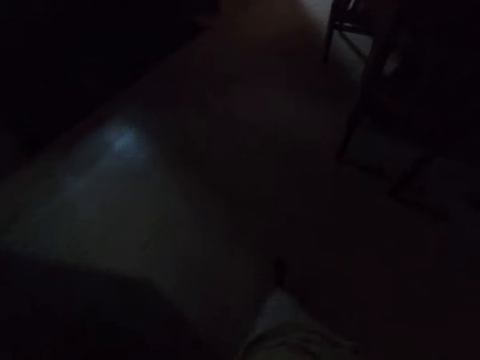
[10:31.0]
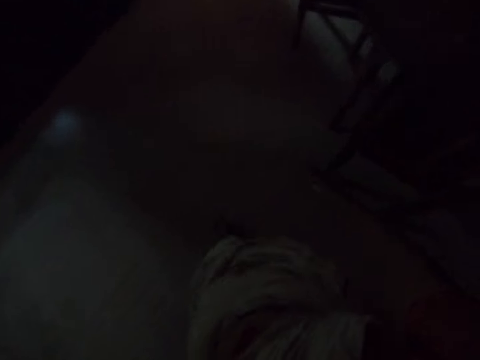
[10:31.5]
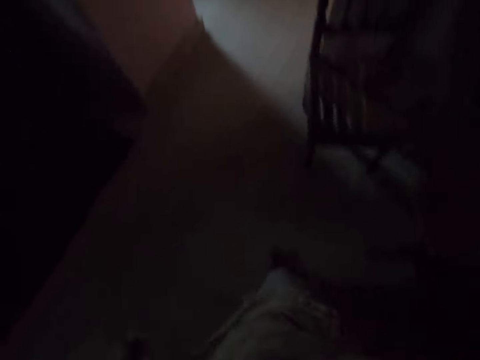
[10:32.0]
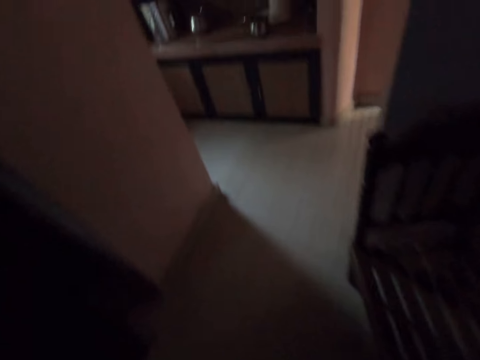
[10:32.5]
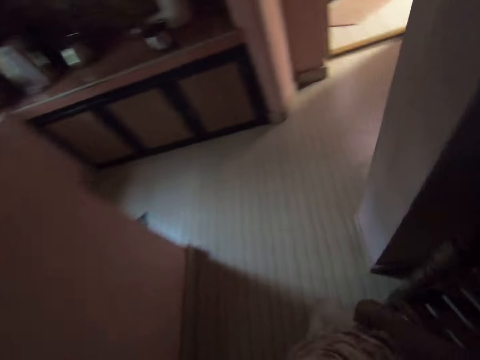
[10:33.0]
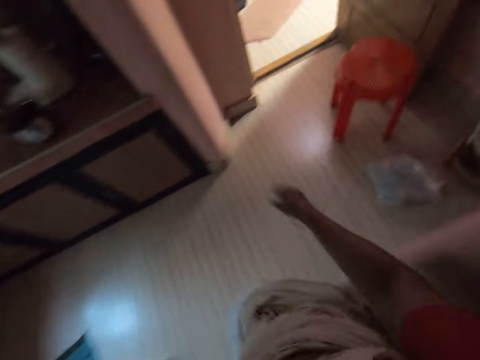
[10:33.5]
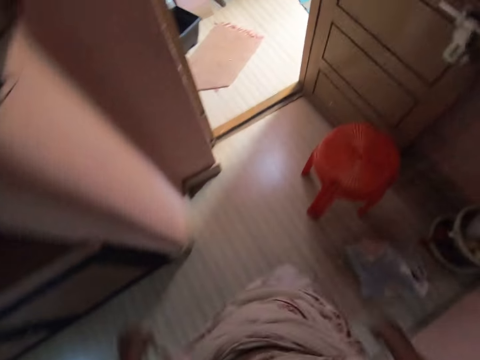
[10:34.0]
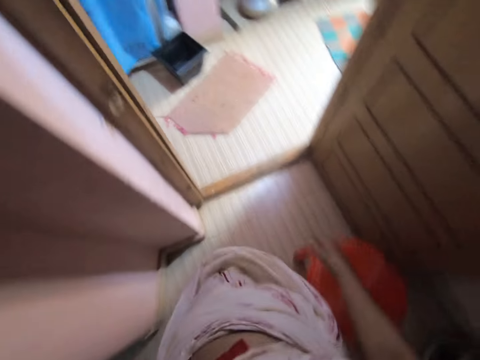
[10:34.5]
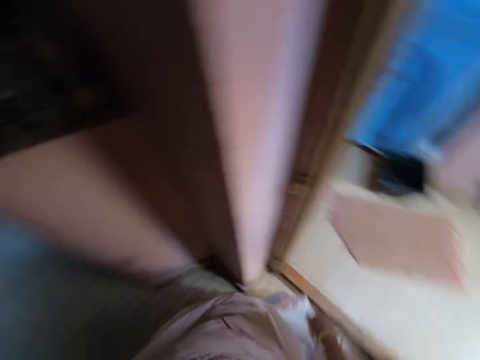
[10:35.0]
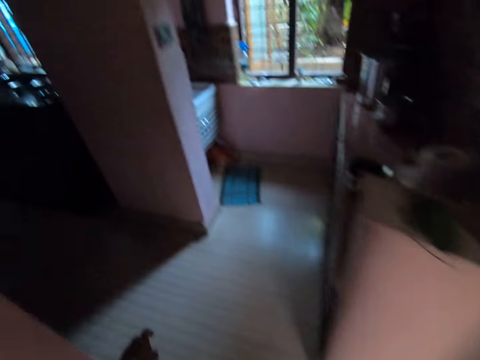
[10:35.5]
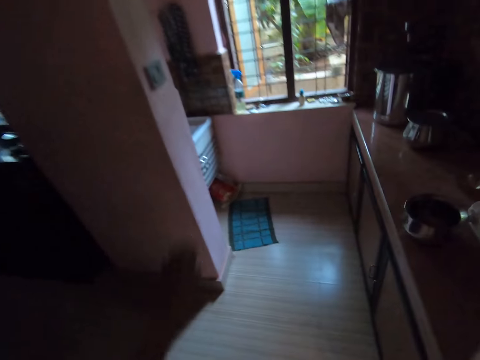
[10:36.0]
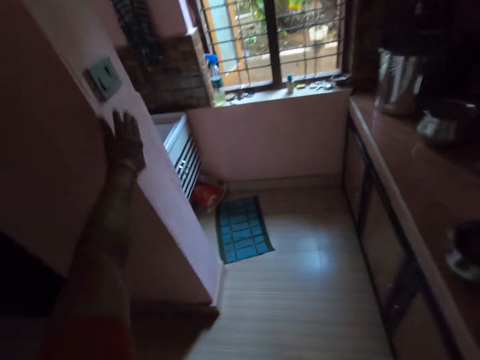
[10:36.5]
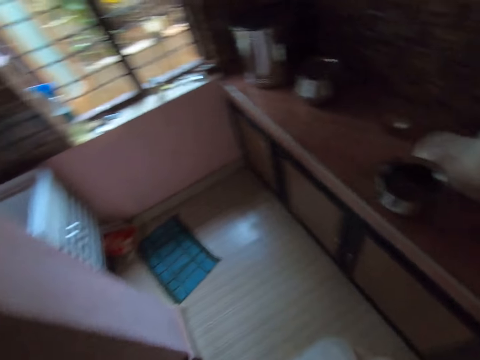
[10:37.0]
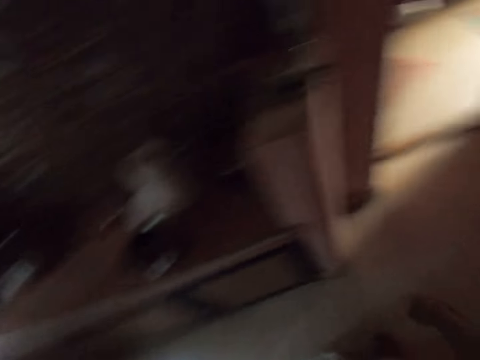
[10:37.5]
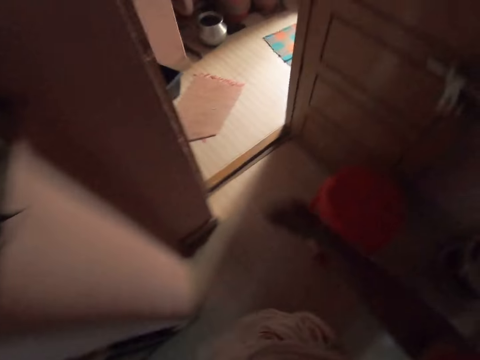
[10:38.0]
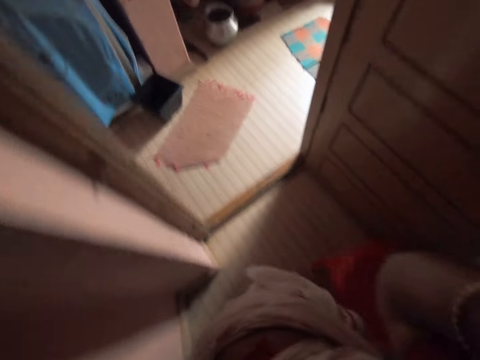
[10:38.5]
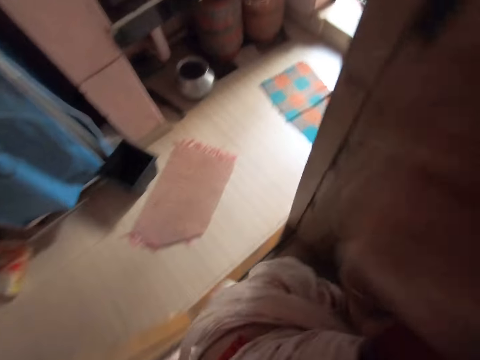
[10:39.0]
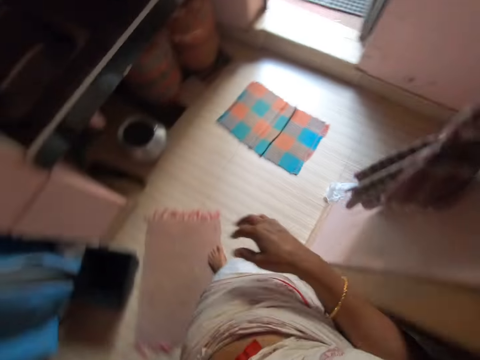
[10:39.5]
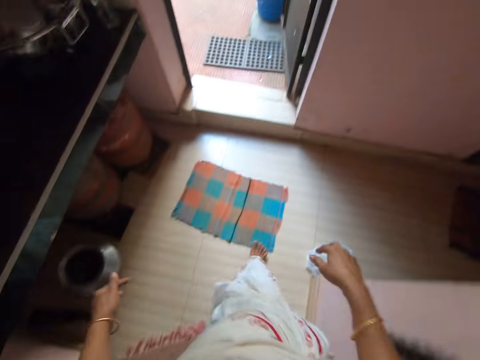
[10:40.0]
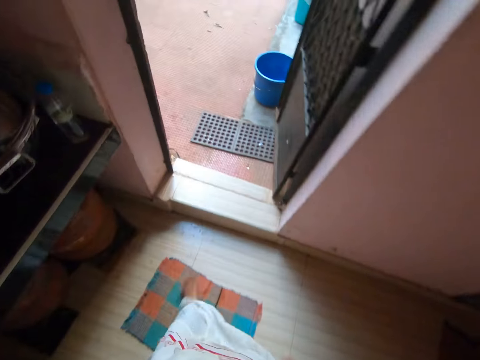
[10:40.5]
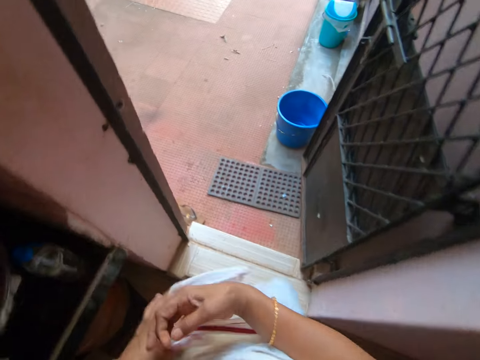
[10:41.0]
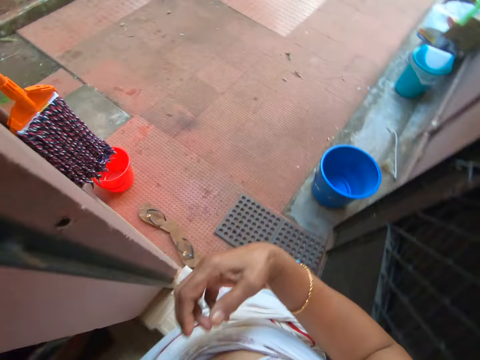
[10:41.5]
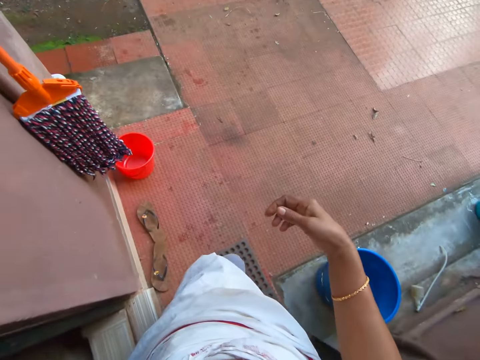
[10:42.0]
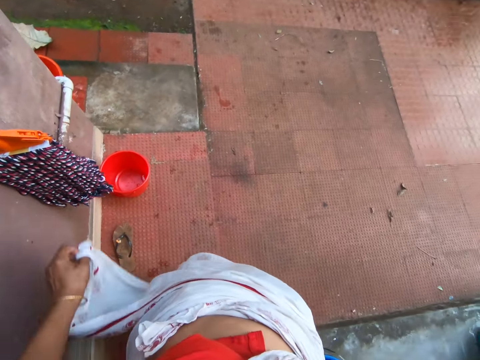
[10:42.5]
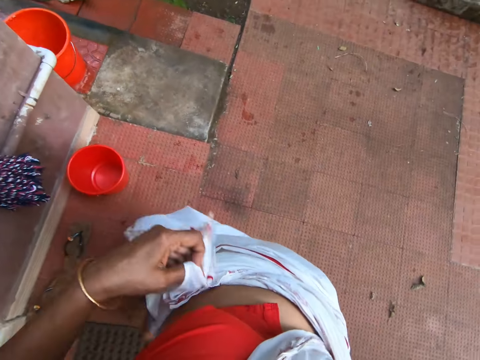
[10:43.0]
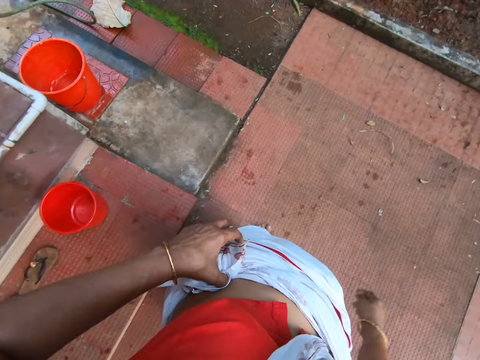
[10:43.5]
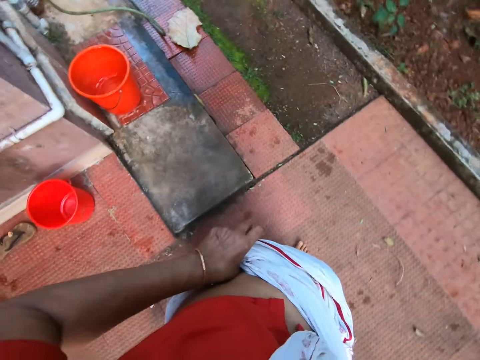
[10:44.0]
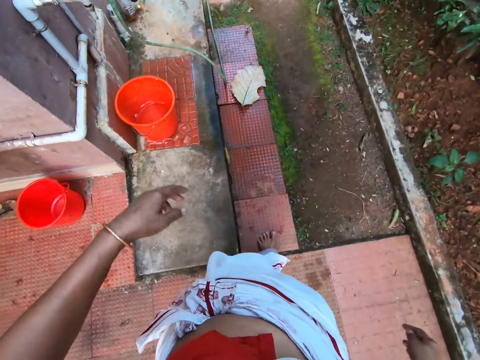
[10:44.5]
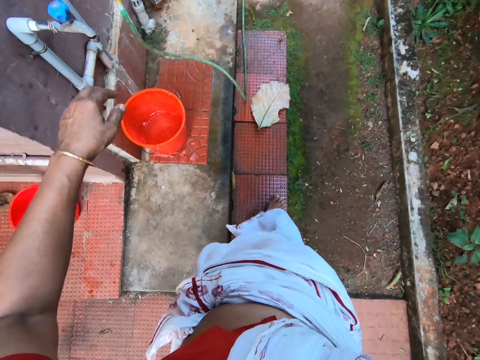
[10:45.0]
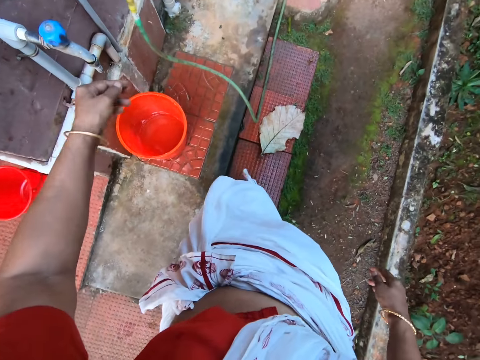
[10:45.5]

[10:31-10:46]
The camera wearer switches a socket. They turn on the lights. They lift up the right hand. They adjust the camera on the head. They walk out of the room. They hold a piece of cloth on the waist with the left hand. They walk on the pavement.

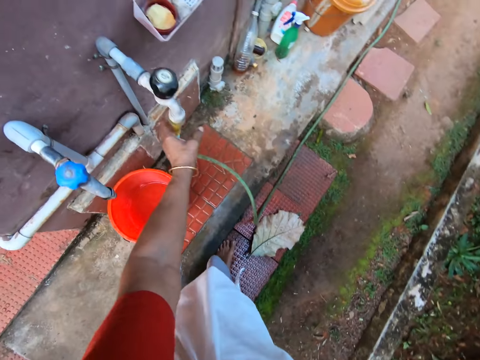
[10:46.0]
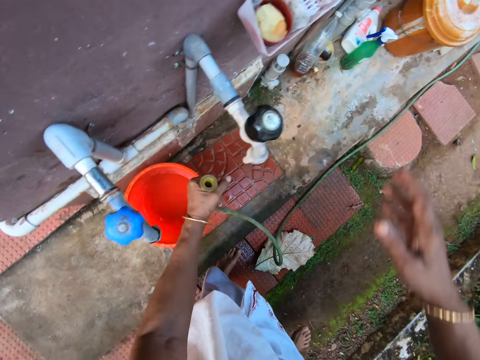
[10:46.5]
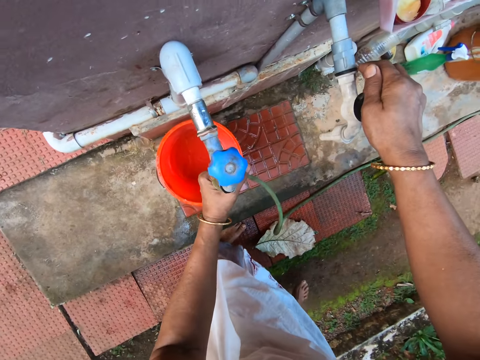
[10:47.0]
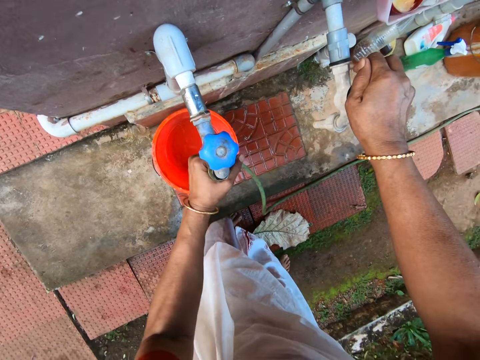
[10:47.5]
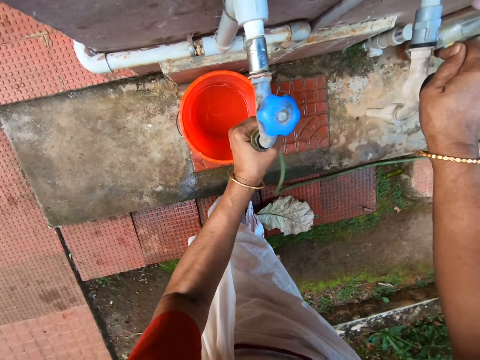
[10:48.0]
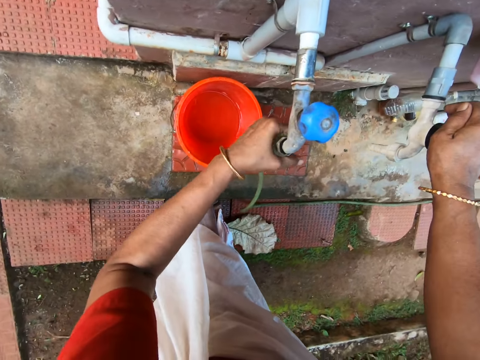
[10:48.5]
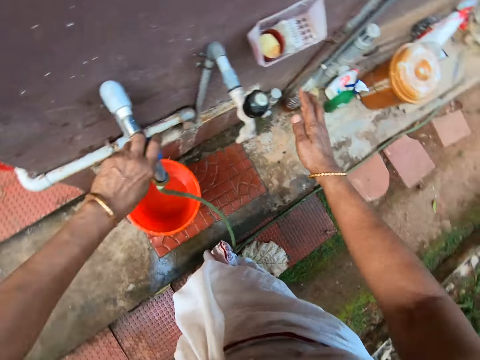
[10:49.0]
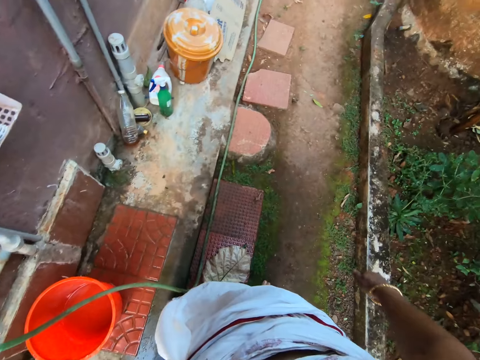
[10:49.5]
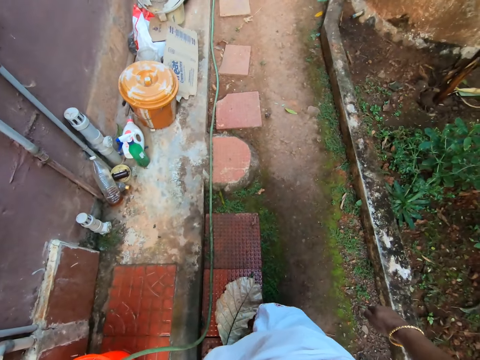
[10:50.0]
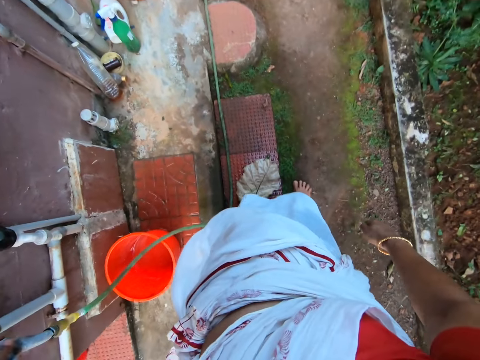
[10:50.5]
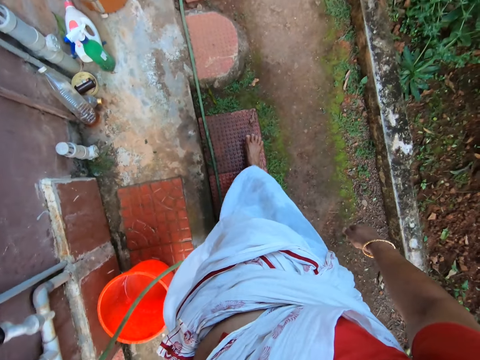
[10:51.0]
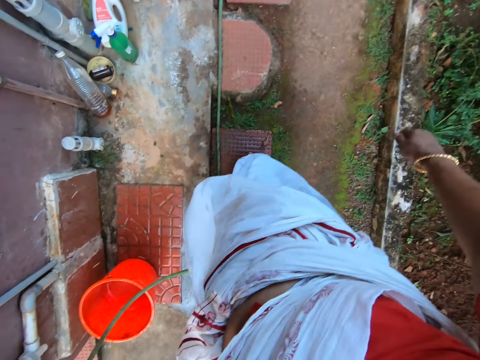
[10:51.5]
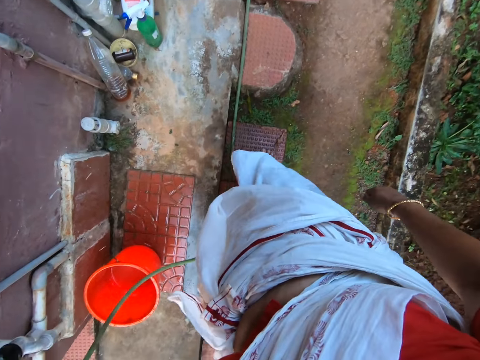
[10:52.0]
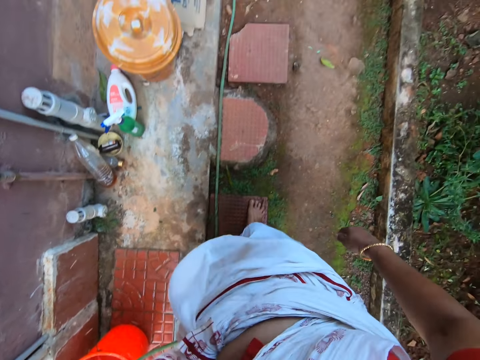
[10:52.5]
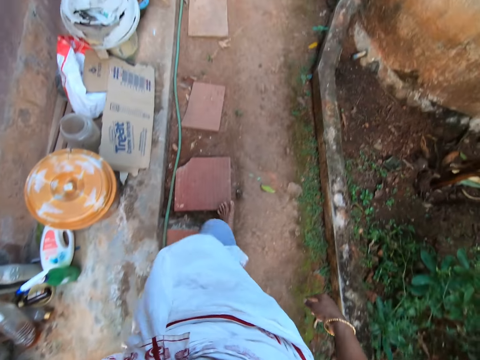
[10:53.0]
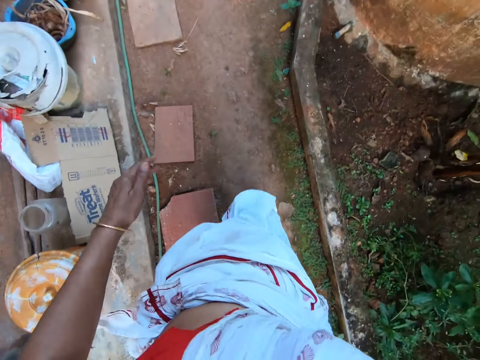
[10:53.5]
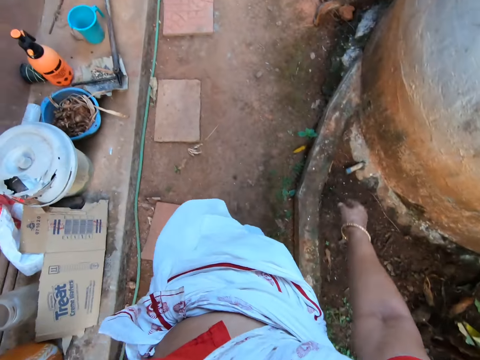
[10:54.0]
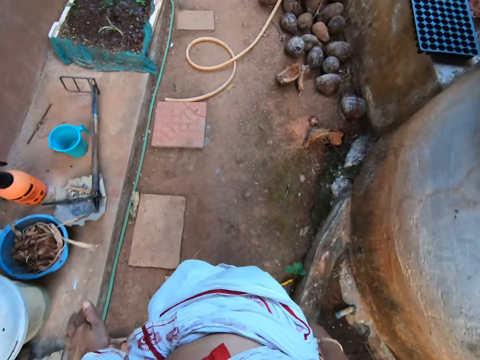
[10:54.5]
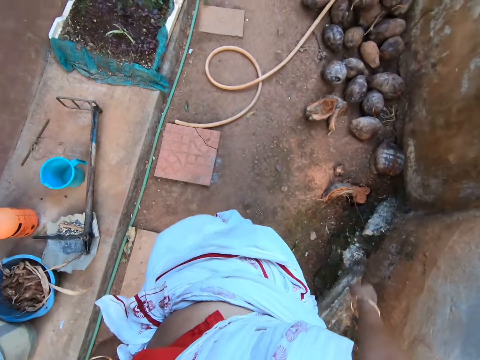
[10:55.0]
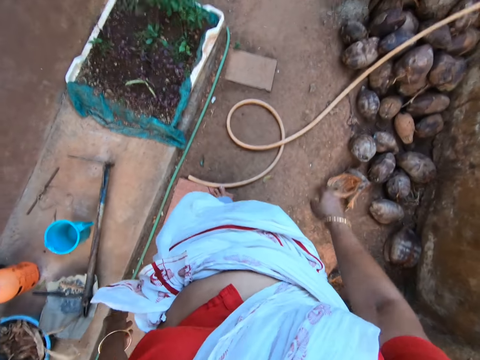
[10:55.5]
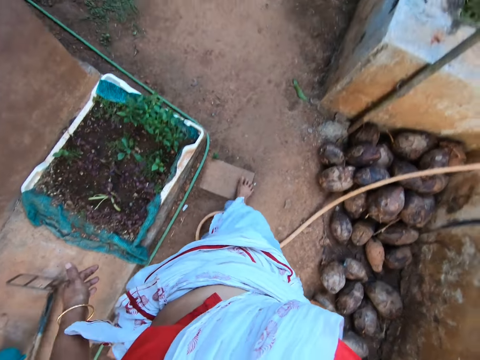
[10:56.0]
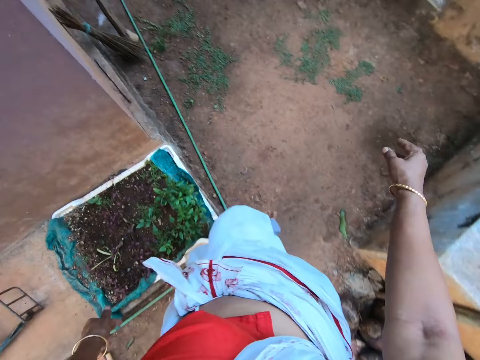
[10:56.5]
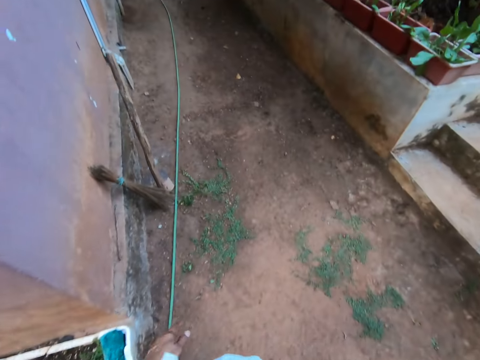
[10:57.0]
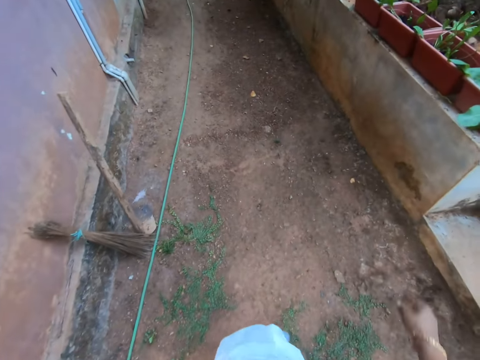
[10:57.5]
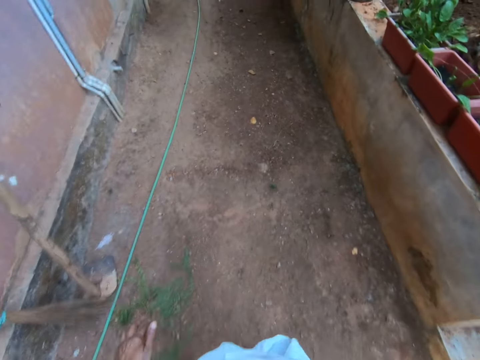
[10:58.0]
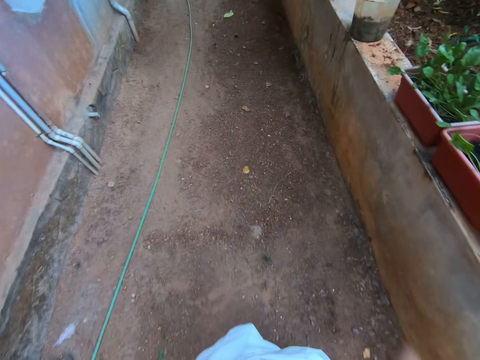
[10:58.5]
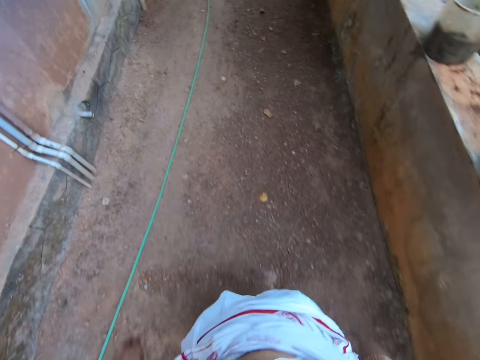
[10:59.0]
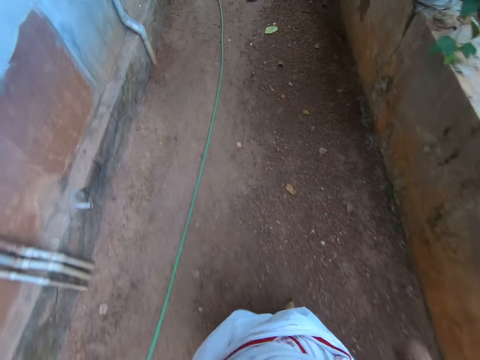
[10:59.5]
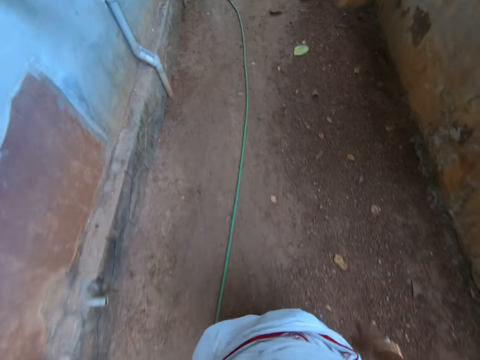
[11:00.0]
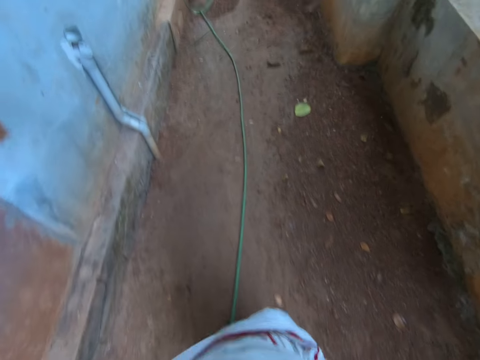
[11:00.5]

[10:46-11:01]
The camera wearer removes a water pipe from a water tap. They pull the pipe. They fix the water pipe on the water tap. They walk around in a compound.
